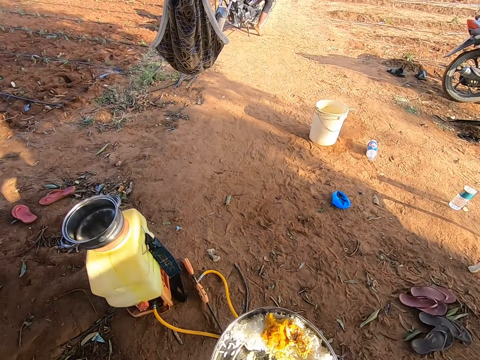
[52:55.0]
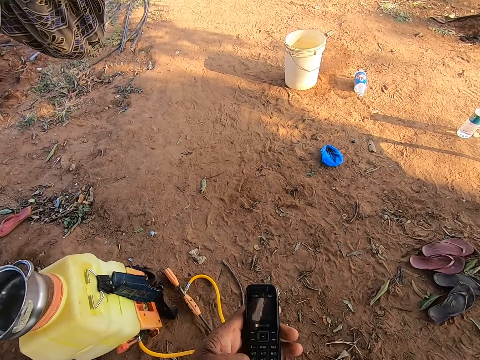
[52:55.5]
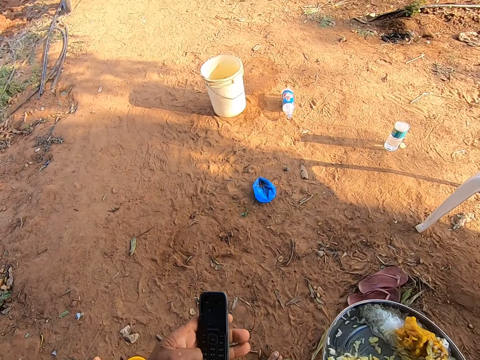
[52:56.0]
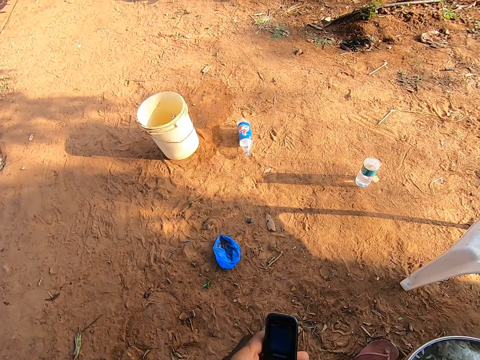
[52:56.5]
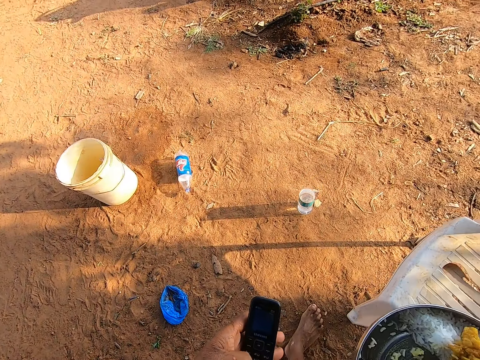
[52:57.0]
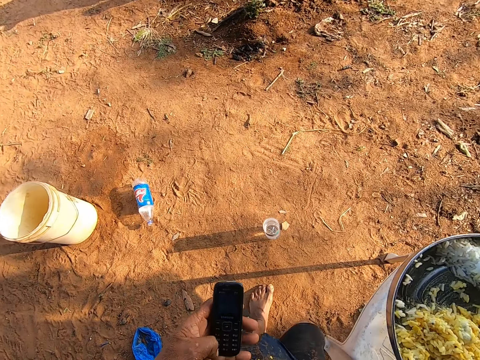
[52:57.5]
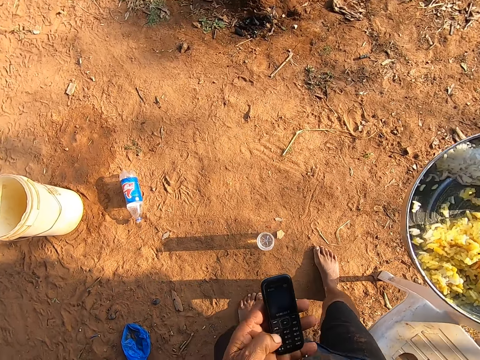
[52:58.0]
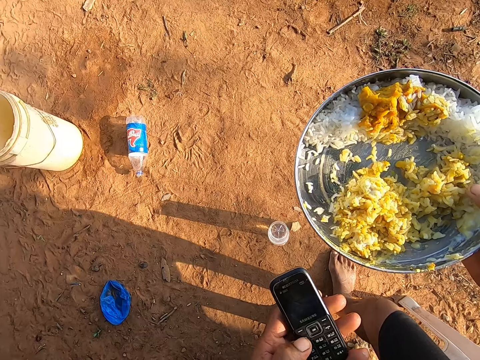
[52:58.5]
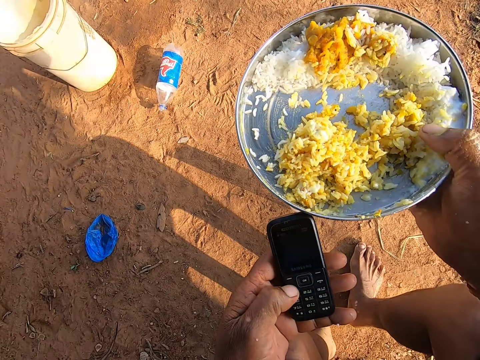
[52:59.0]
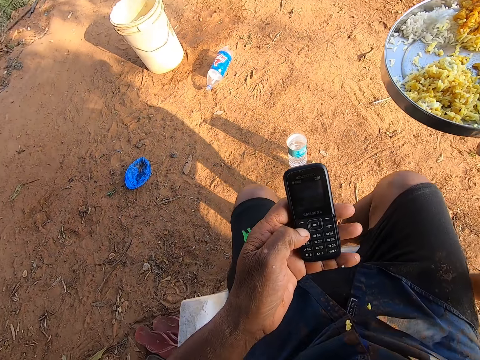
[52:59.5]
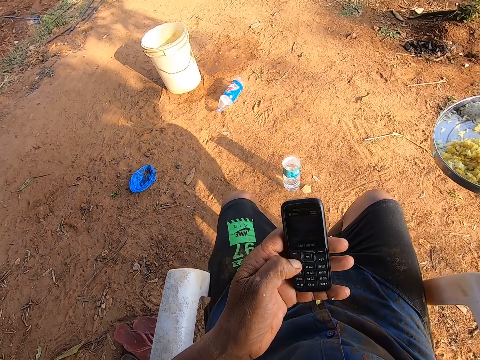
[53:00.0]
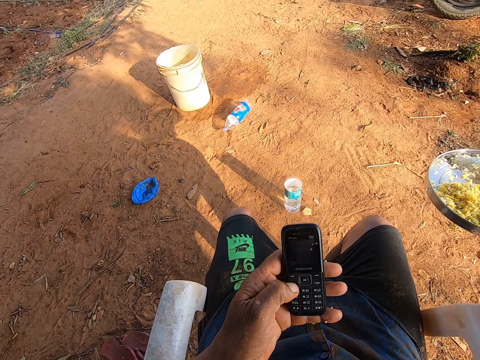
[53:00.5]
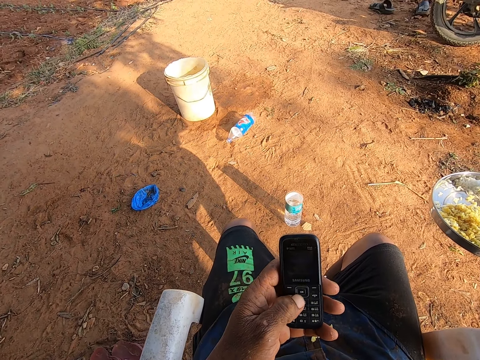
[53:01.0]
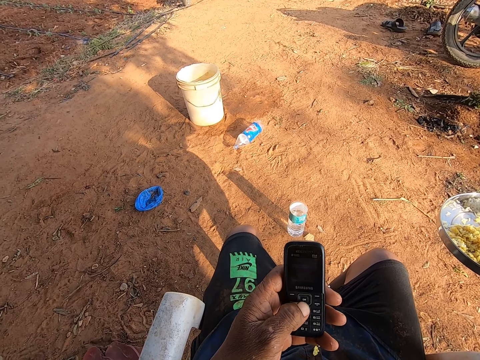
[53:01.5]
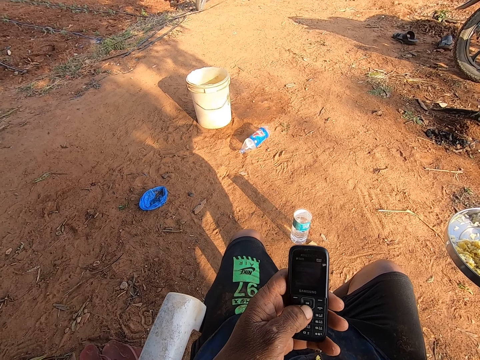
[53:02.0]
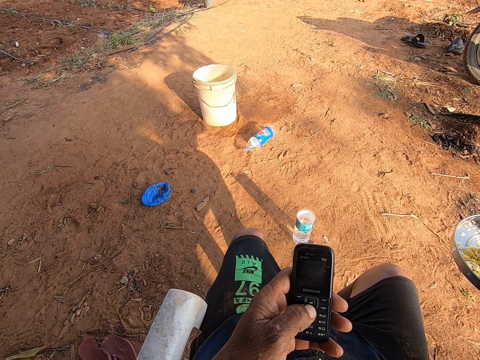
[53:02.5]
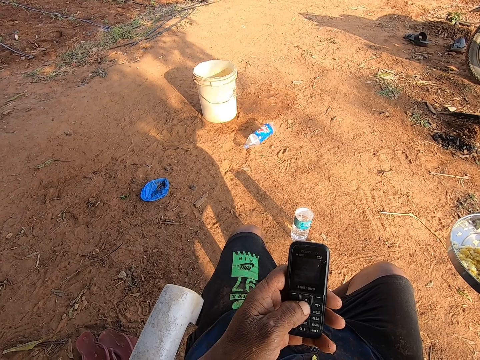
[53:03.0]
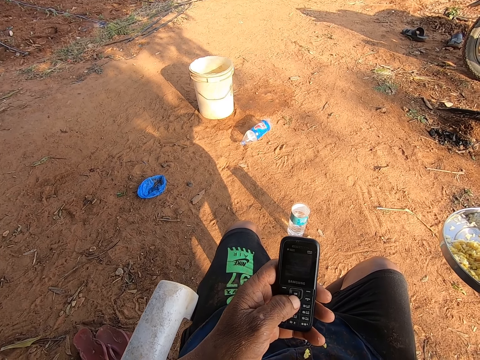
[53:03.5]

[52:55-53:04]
The camera wearer operates a phone with his left hand. He walks towards a chair. He holds the plate. He sits on the chair. He uses the phone and holds the plate.

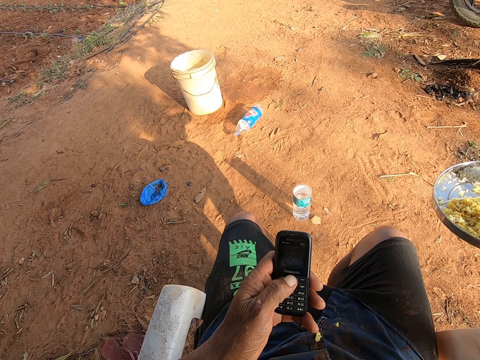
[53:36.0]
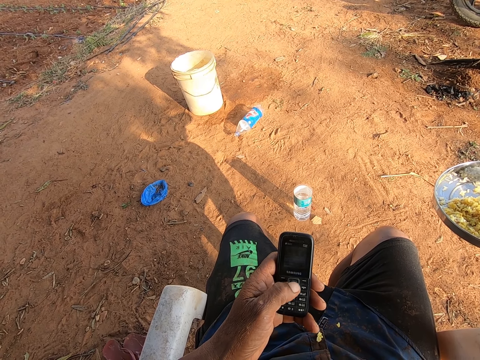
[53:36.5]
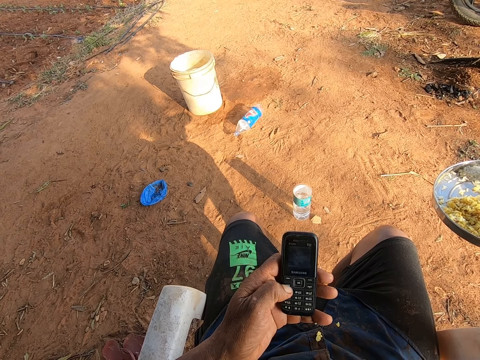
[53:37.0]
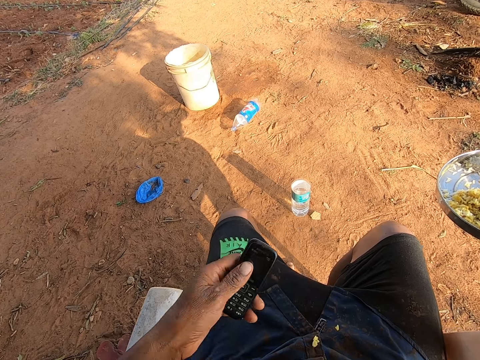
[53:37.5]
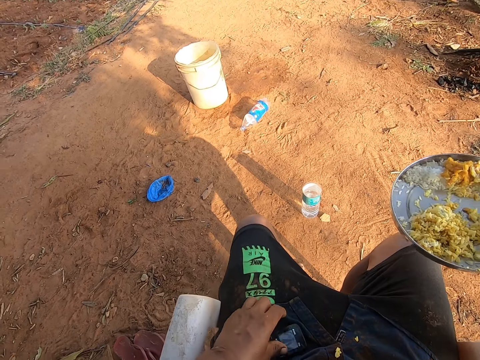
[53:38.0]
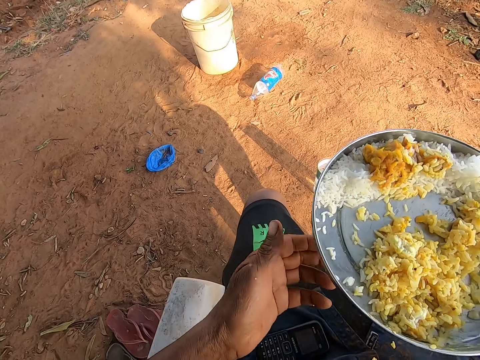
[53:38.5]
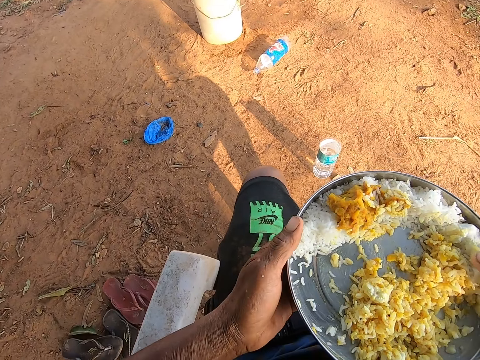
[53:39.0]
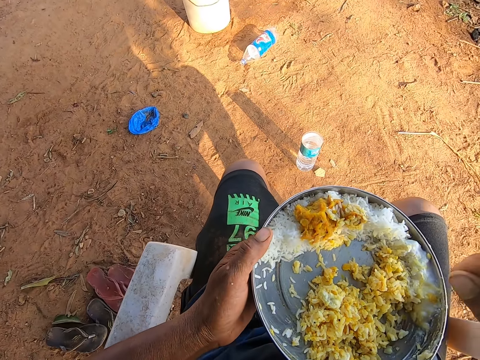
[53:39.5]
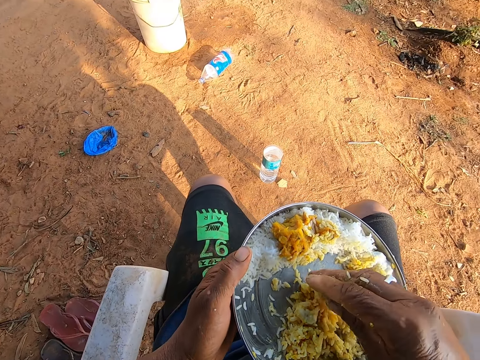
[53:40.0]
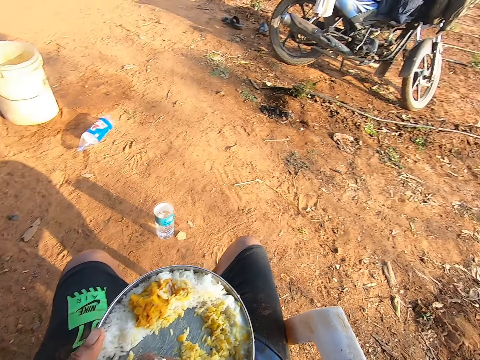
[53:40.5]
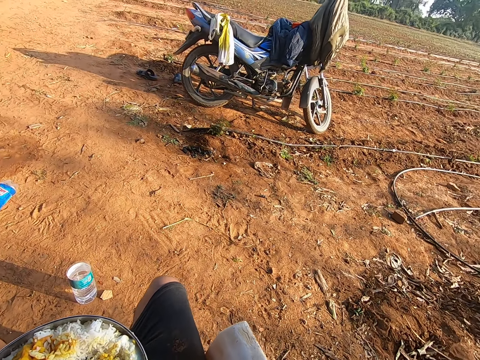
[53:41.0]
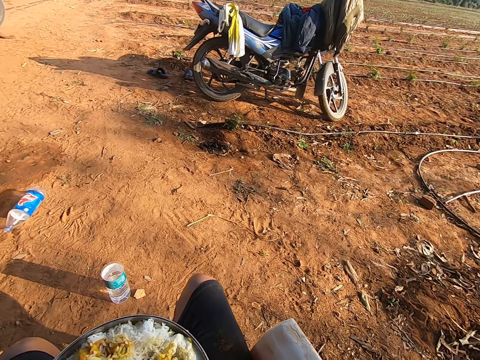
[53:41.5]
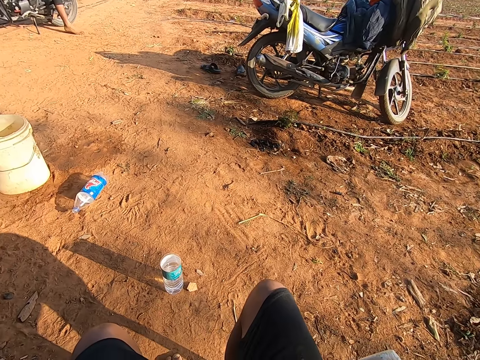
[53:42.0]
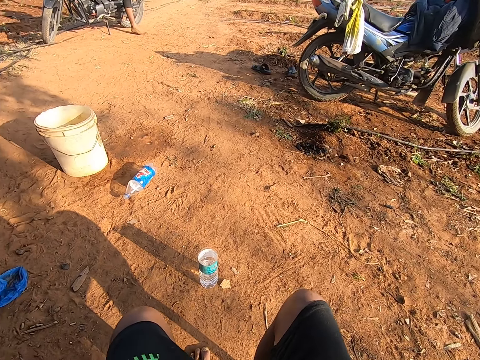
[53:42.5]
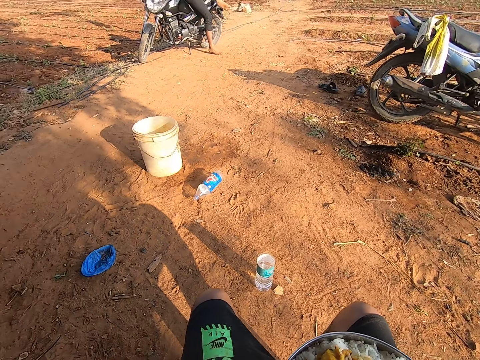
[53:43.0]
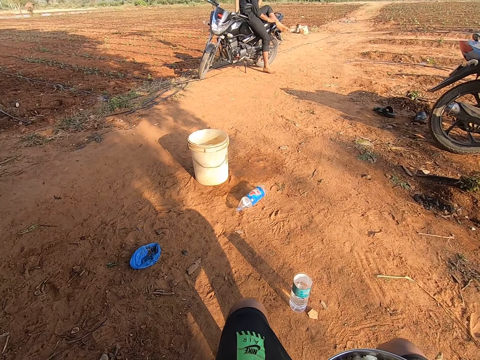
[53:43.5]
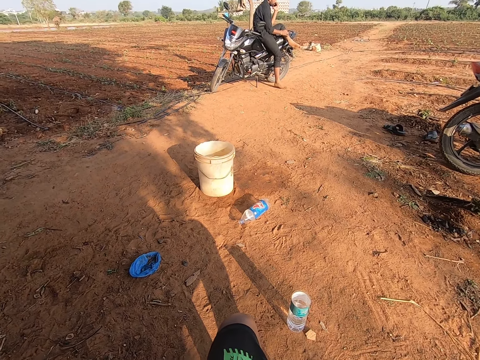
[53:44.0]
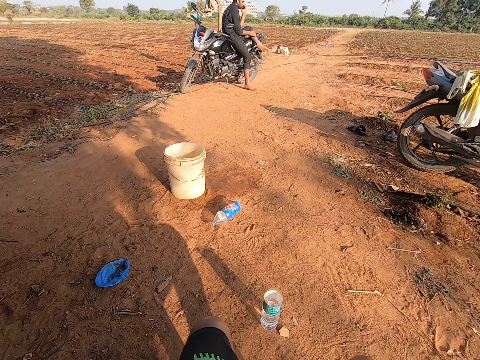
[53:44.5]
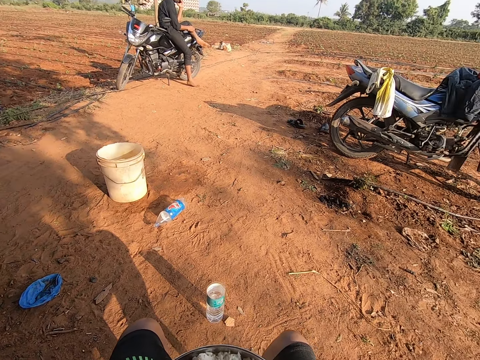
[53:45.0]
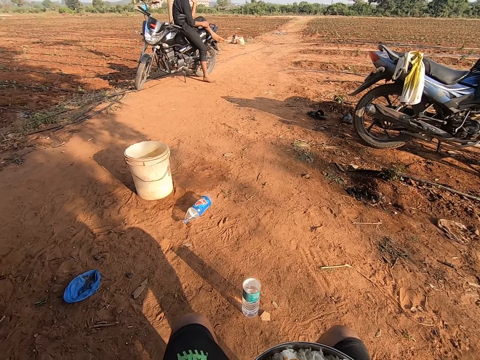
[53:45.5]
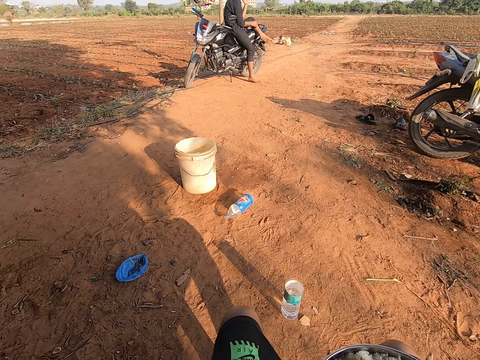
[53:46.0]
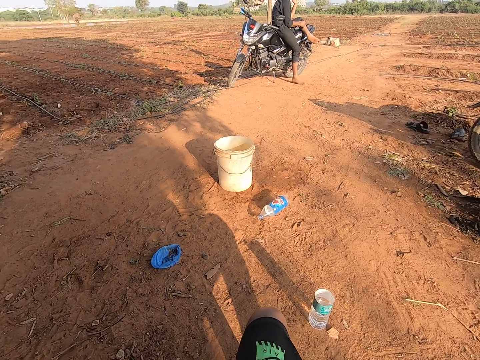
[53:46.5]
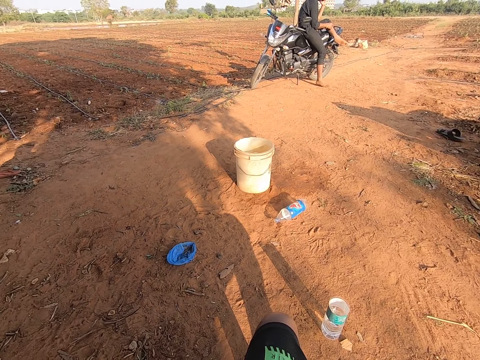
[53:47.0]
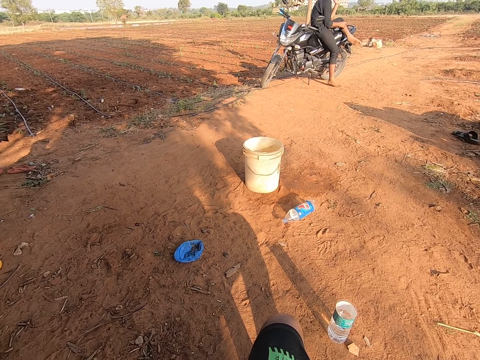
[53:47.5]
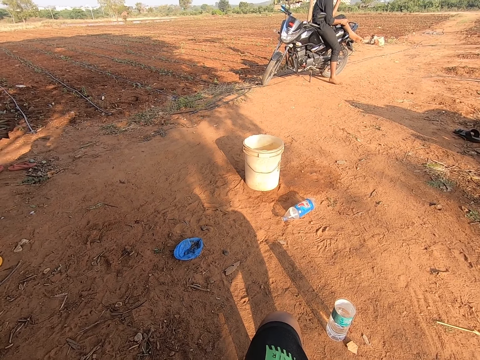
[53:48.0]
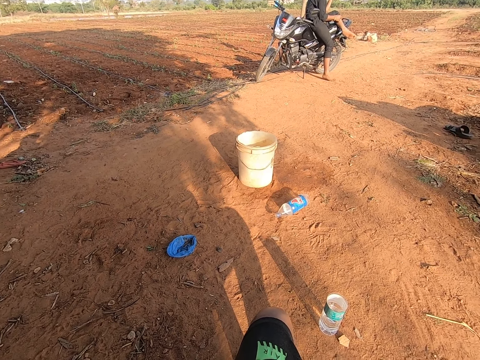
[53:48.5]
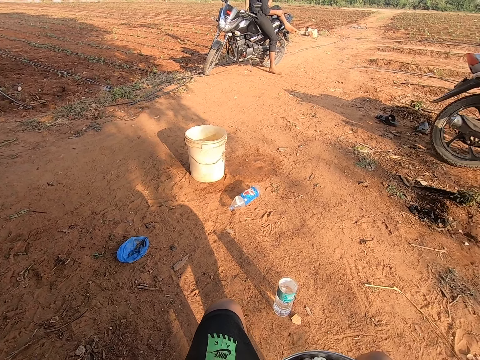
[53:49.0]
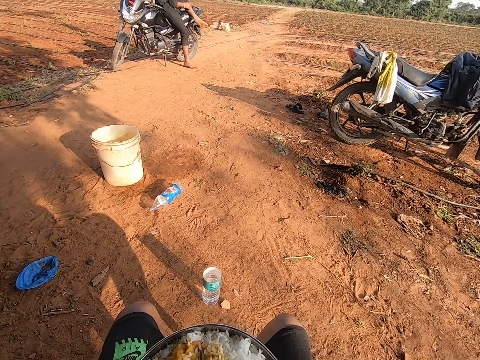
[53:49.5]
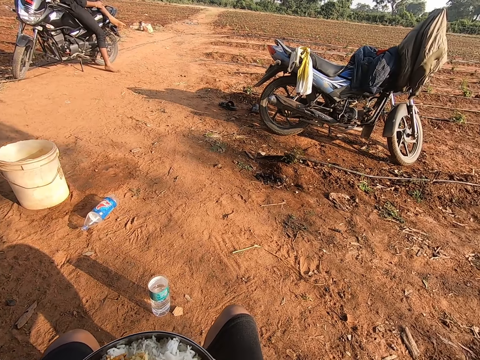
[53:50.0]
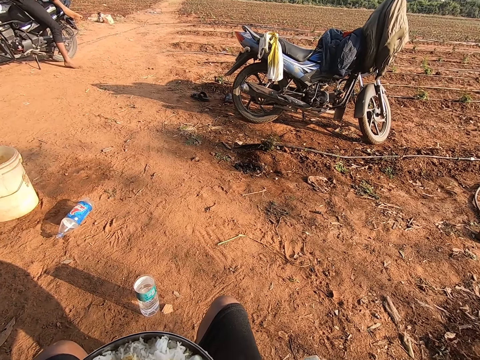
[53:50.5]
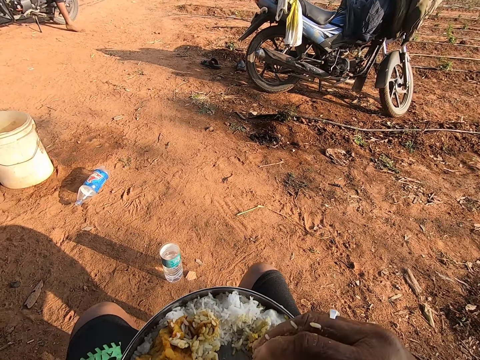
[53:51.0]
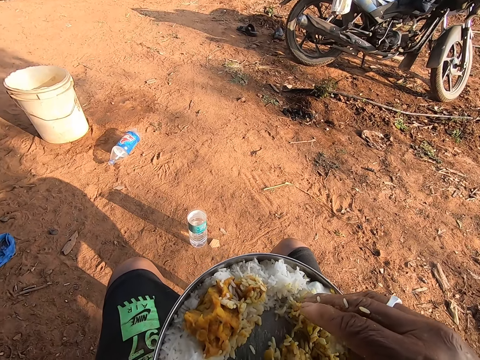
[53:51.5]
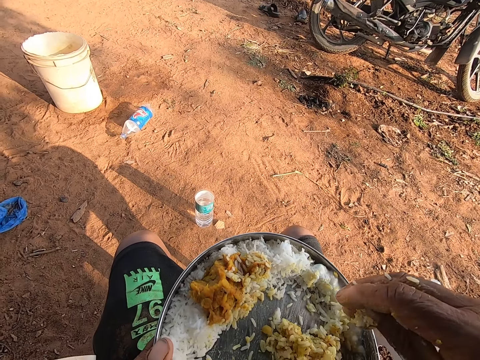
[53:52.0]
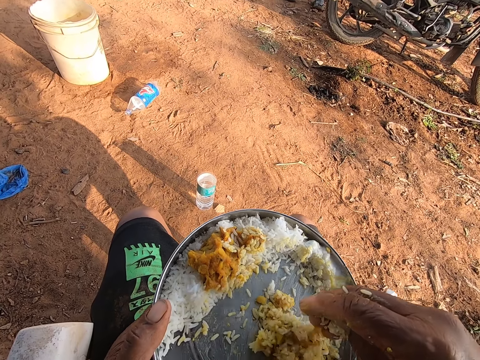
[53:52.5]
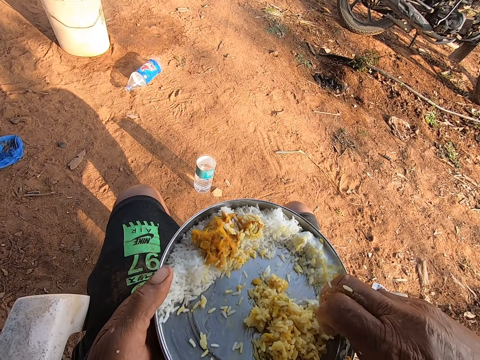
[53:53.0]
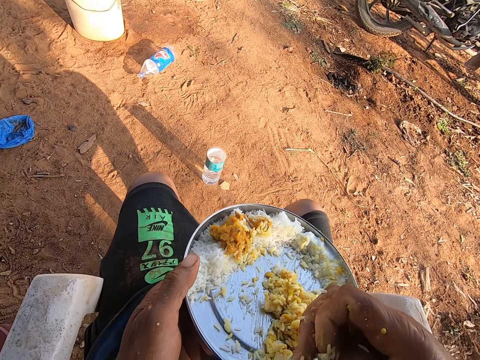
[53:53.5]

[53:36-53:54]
The camera wearer drops the phone on his lap with his left hand. He holds the tray or plate of rice with both hands. He eats rice from the tray in his left hand with his right hand. He picks the food in the plate. He looks around. He eats. A man sits on a bike. The camera wearer eats and looks around repeatedly. He picks the food in the plate.
